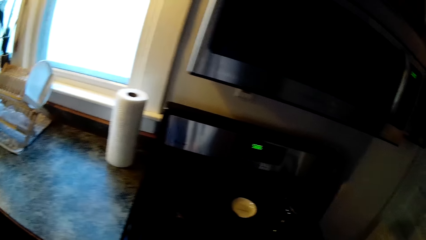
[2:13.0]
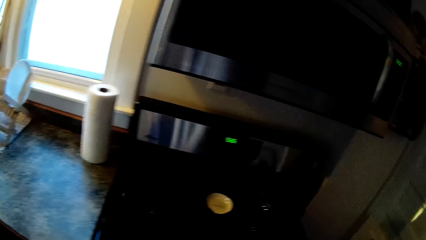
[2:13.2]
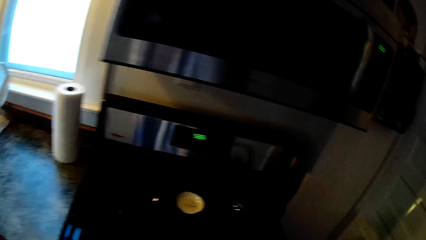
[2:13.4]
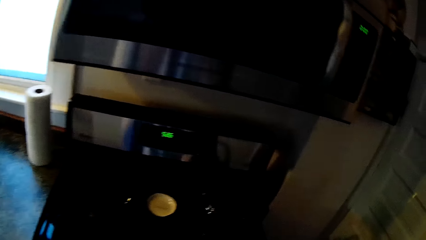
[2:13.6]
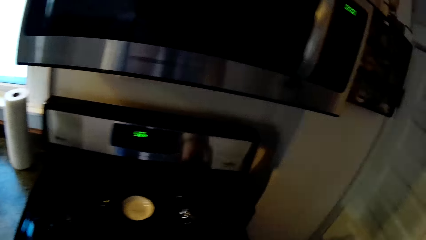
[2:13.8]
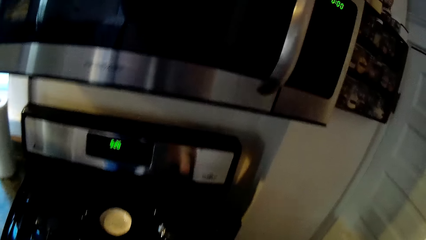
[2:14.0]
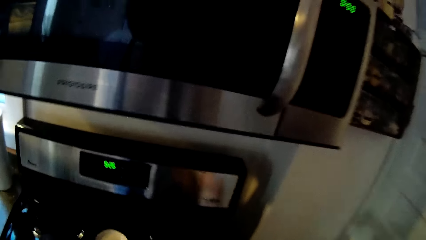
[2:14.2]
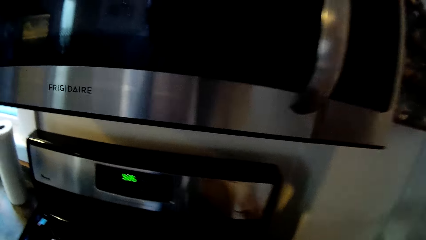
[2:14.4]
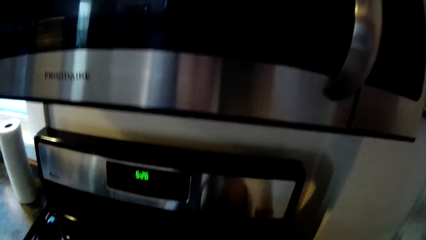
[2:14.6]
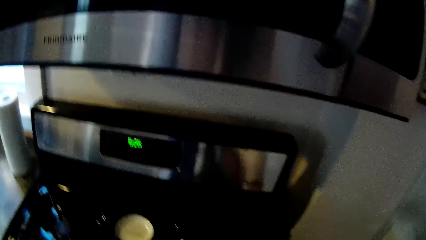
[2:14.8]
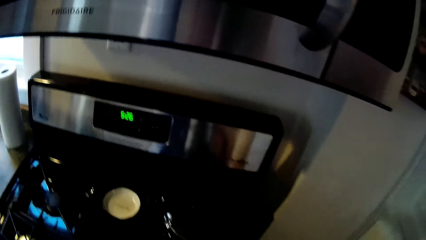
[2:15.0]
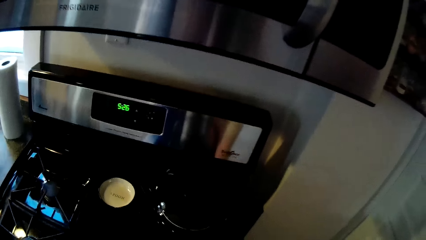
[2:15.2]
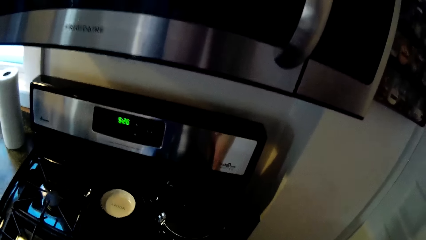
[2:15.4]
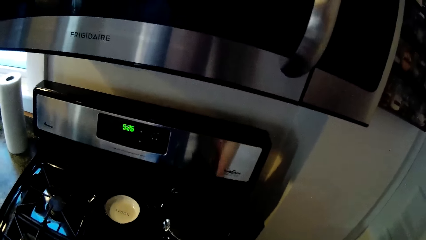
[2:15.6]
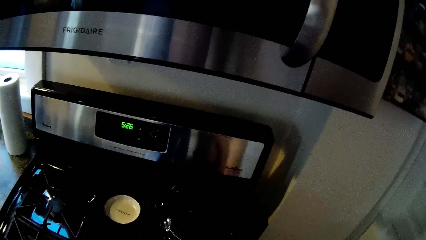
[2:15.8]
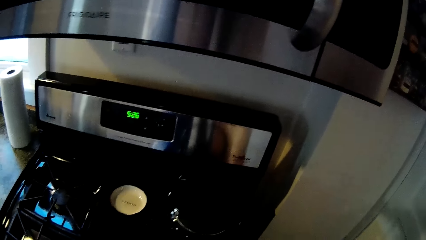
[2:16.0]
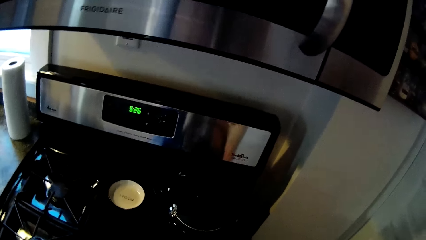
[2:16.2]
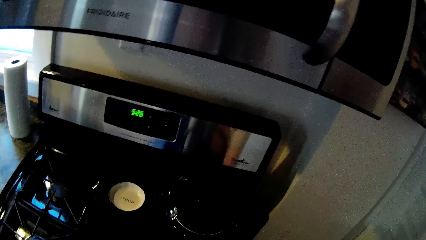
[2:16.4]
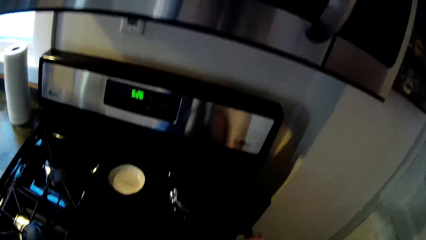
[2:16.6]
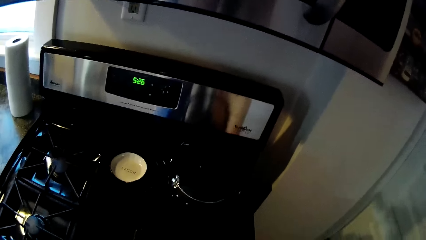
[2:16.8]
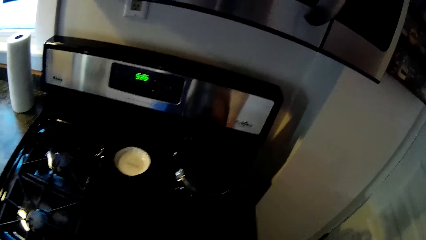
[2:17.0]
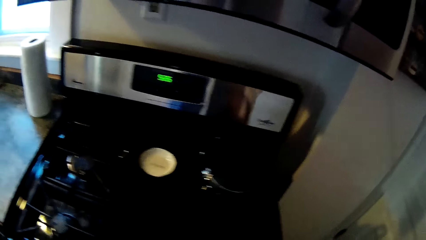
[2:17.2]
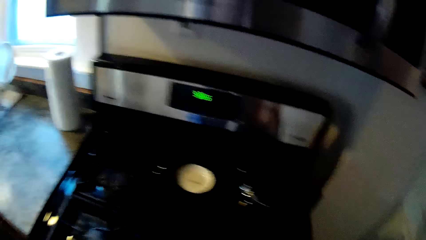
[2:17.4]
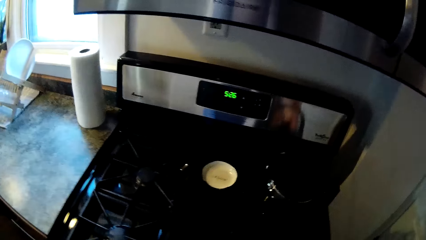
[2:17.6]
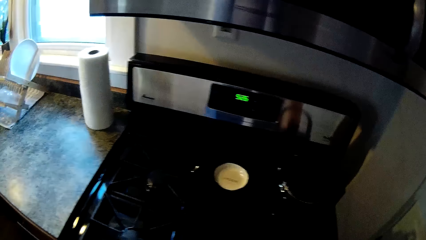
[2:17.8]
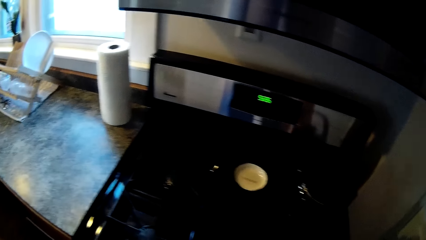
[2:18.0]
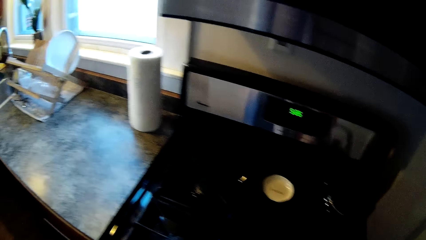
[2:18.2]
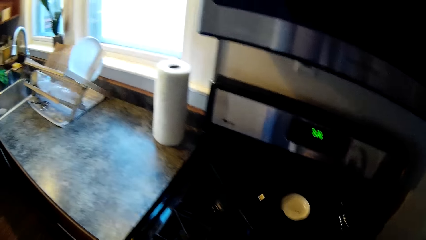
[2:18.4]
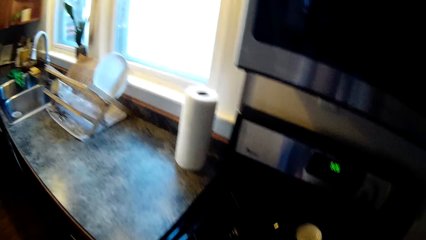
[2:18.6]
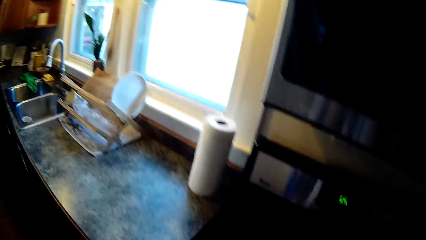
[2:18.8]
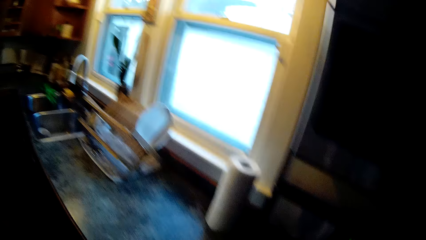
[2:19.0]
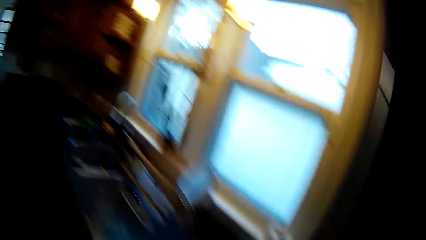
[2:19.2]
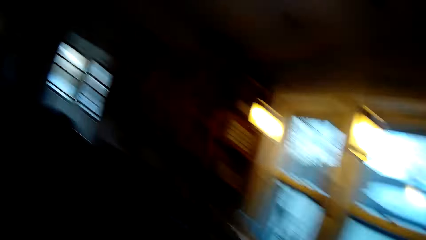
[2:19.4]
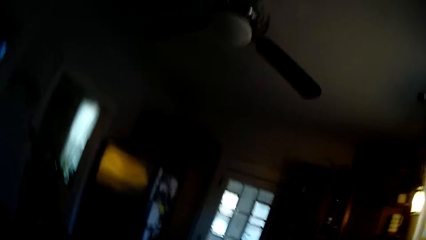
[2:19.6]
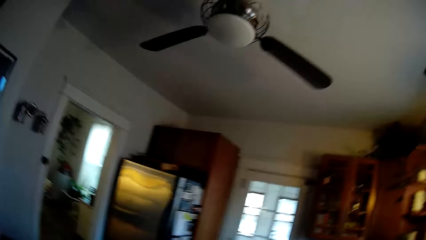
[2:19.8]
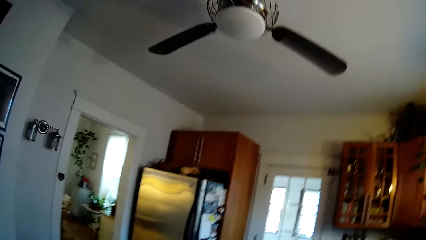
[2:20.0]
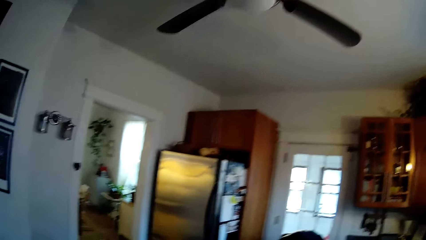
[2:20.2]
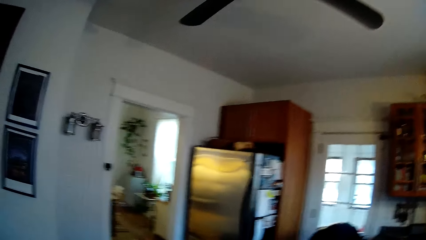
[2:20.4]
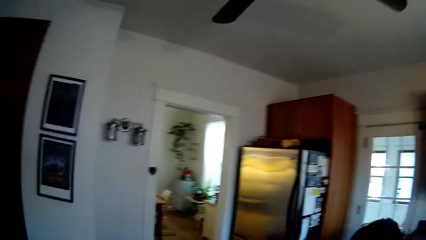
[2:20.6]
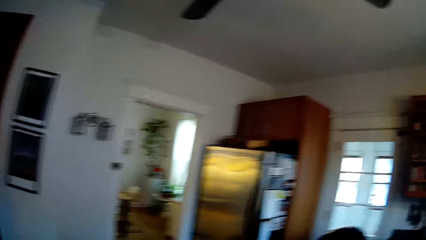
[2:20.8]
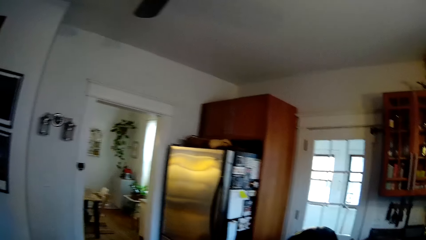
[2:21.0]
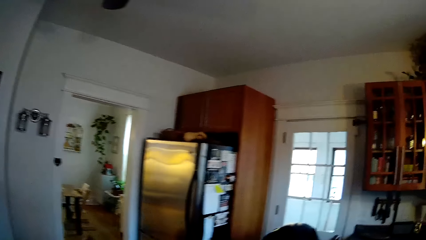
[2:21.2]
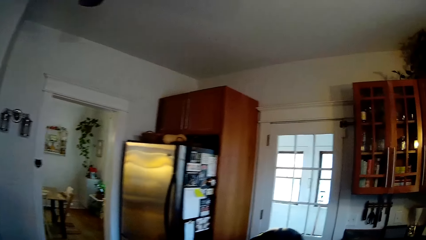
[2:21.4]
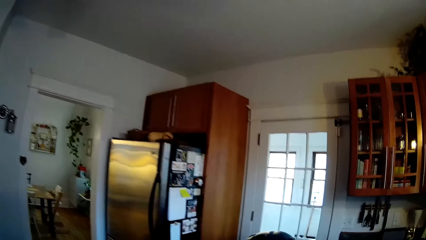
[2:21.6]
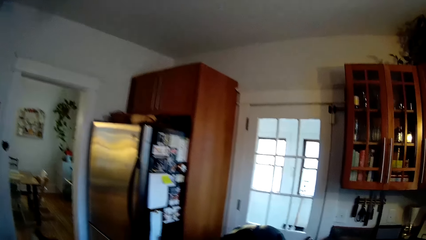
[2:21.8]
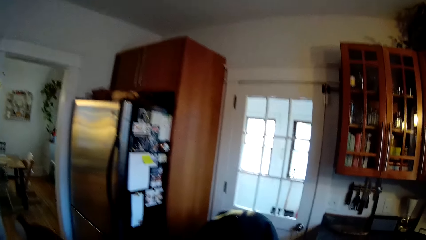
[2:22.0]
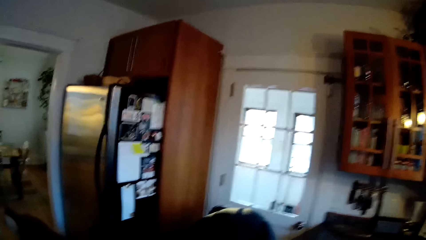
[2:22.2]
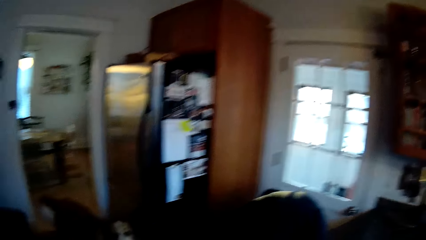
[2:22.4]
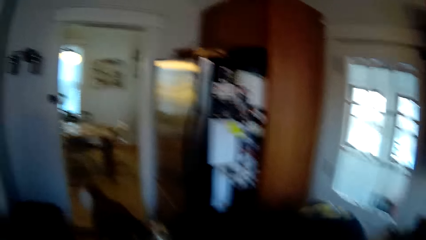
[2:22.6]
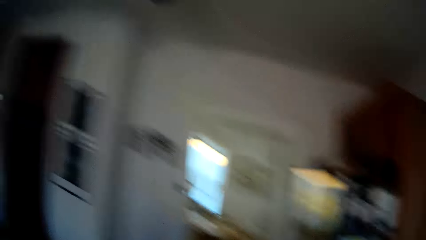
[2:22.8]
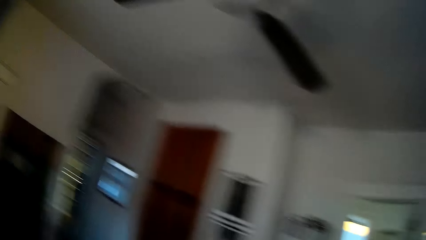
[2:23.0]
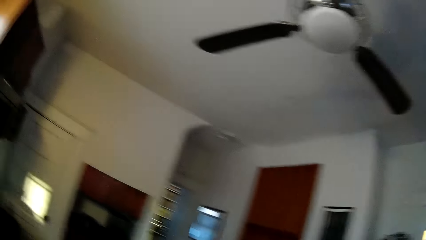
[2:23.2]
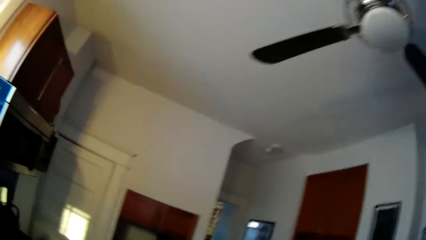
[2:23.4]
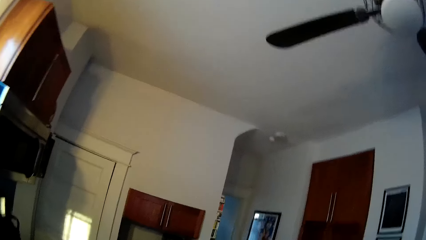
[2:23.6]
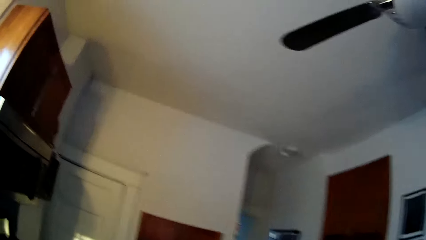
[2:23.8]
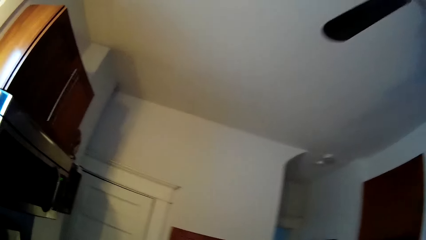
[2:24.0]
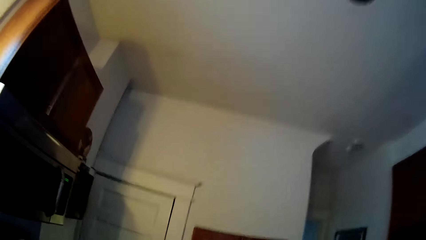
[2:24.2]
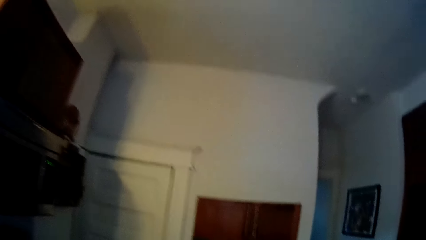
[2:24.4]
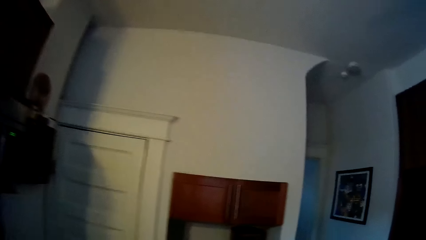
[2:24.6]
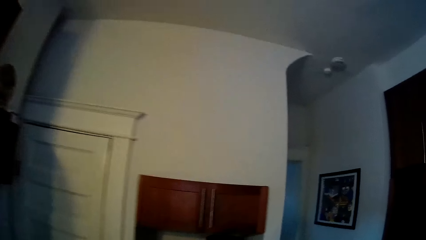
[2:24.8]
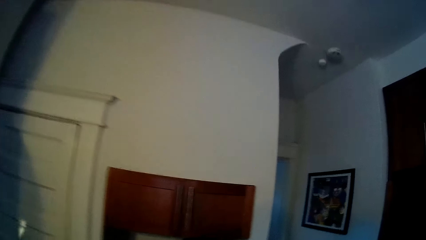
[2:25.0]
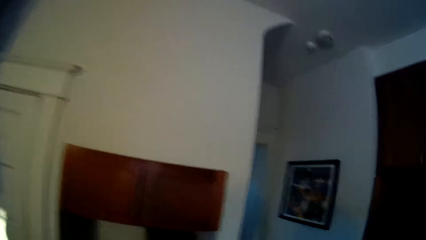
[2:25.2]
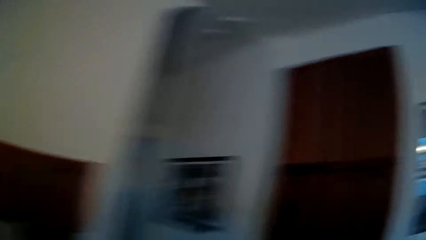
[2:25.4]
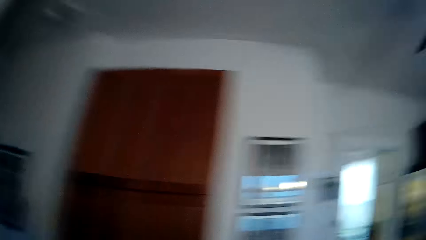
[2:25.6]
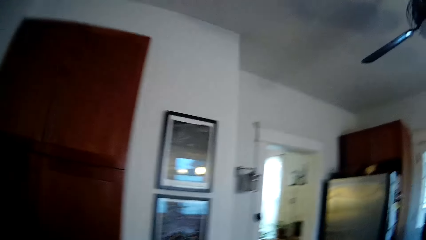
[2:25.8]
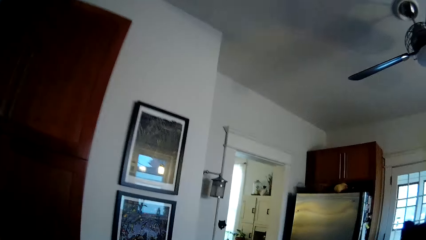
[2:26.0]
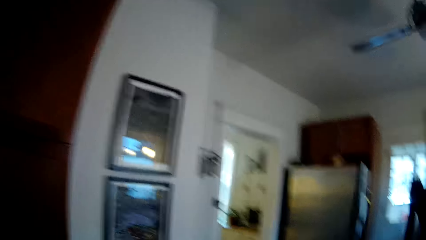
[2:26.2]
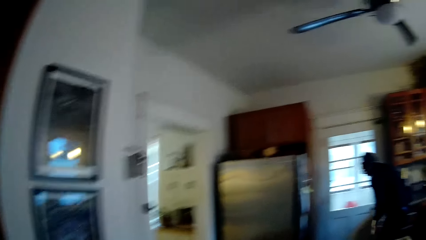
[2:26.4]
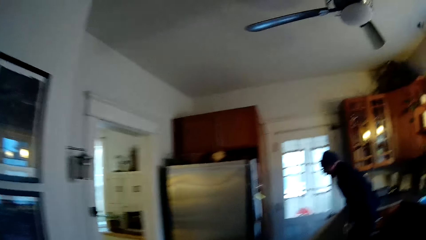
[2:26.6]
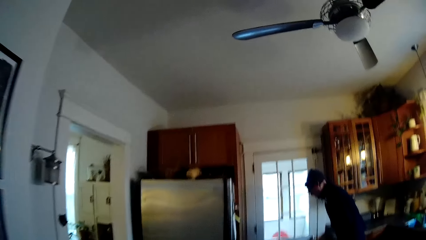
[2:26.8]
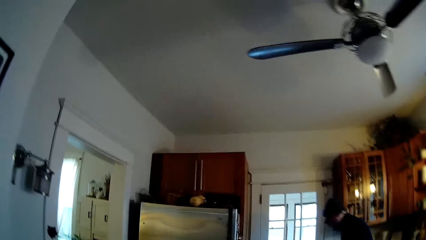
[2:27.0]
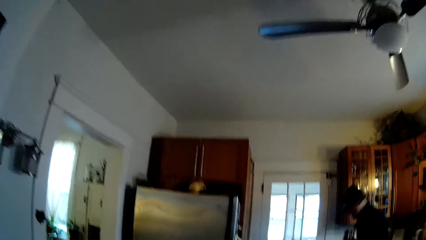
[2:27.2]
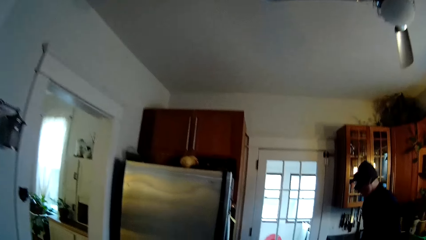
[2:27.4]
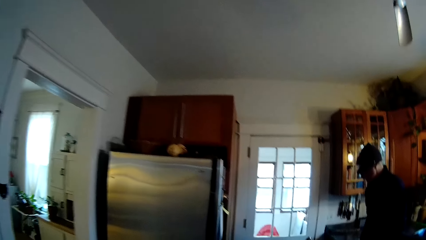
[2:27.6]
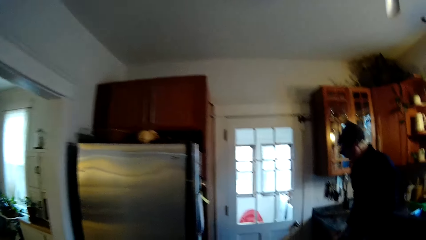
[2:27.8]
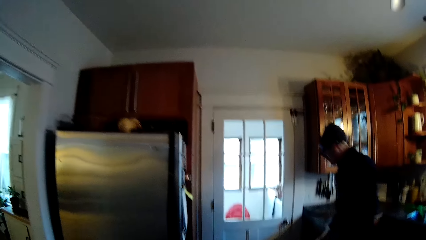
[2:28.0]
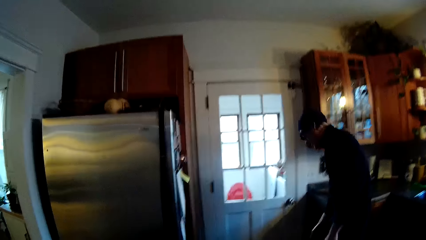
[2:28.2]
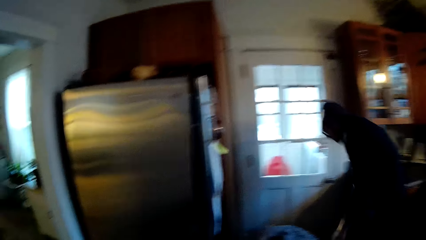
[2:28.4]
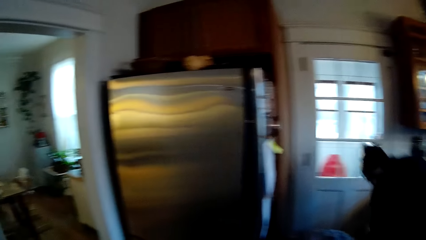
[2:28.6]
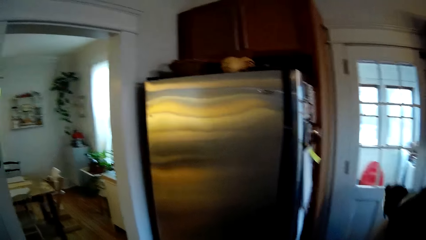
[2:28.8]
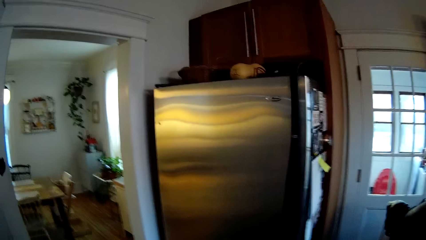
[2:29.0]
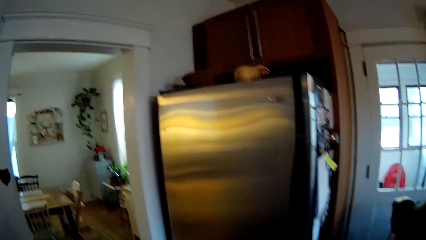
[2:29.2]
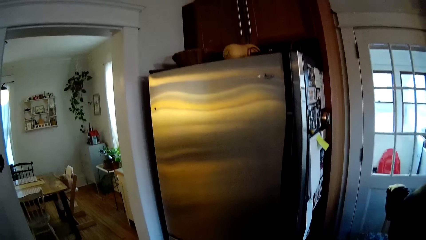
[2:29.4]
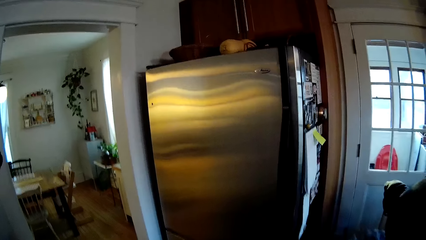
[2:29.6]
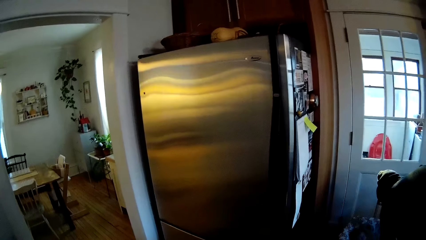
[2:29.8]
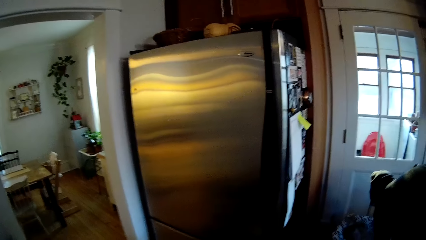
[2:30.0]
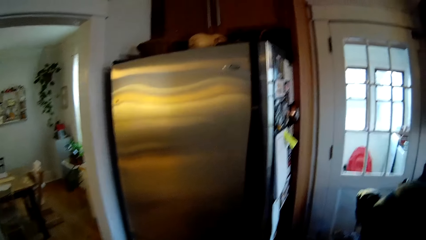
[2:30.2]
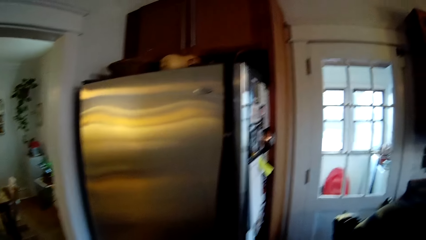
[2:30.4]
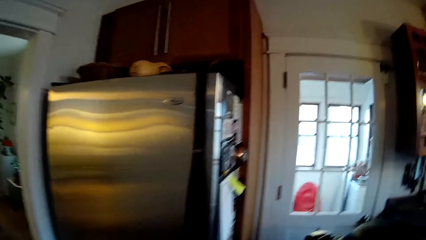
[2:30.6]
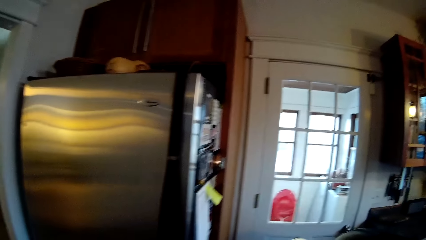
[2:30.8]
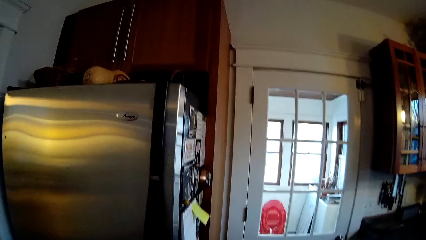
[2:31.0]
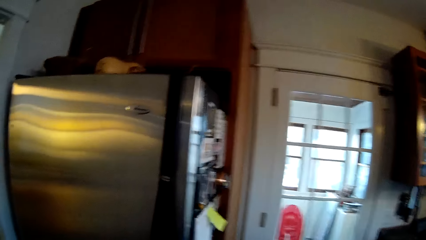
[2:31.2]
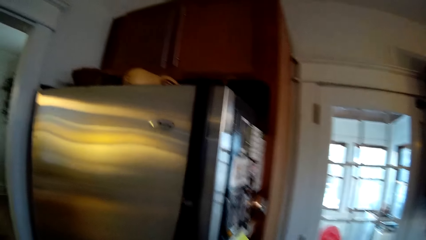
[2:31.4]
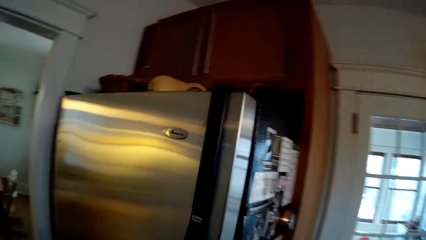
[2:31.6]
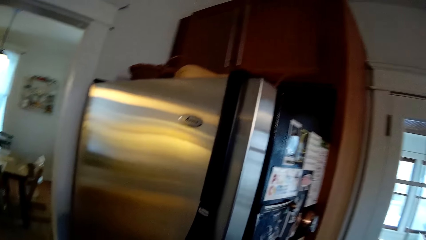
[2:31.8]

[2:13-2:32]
A man interacts with a baby. The man plays with the baby. The camera wearer wipes a gas cooker with the duster in her right hand. She looks around. She moves towards a cabinet. She interacts with the man. She sighs. She converses with the man. She moves towards the man. She converses with the man.
